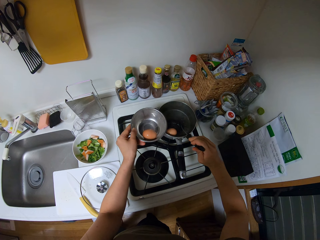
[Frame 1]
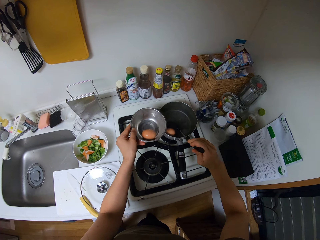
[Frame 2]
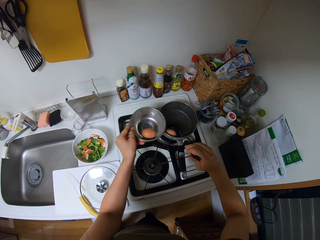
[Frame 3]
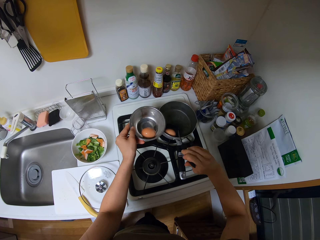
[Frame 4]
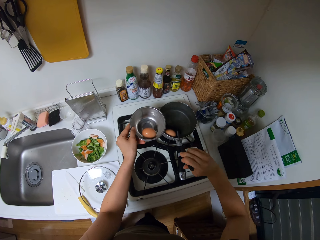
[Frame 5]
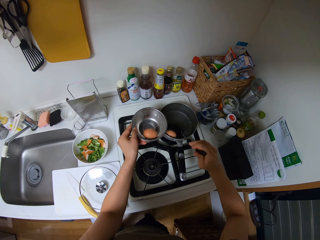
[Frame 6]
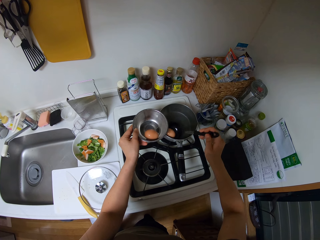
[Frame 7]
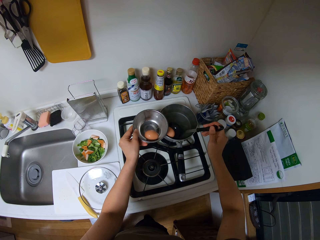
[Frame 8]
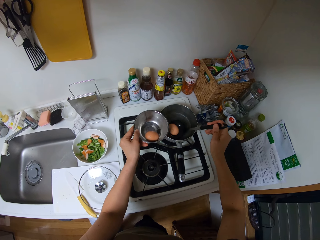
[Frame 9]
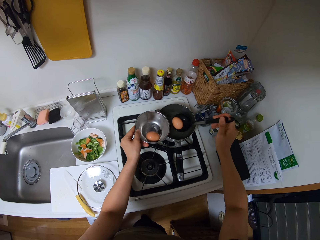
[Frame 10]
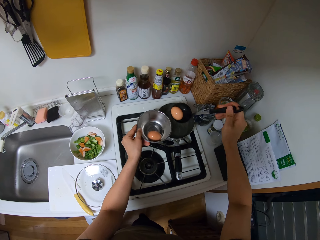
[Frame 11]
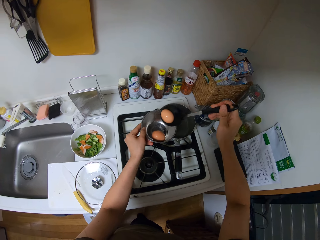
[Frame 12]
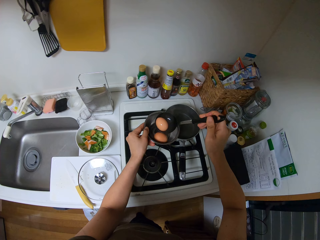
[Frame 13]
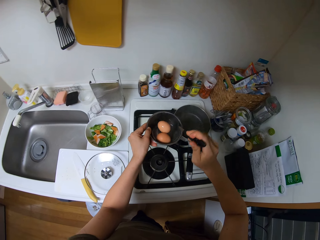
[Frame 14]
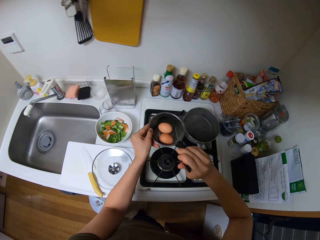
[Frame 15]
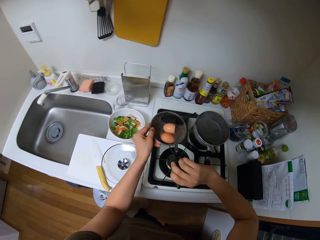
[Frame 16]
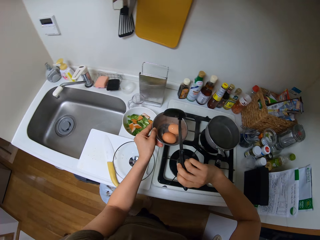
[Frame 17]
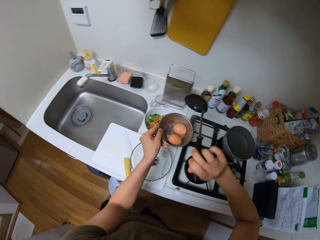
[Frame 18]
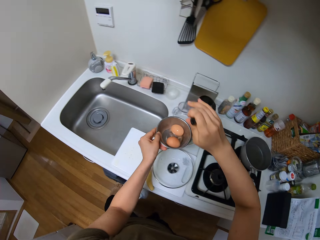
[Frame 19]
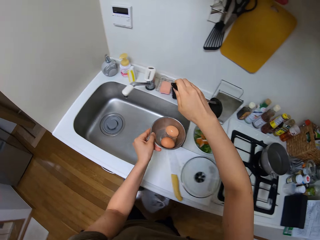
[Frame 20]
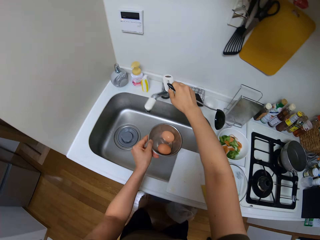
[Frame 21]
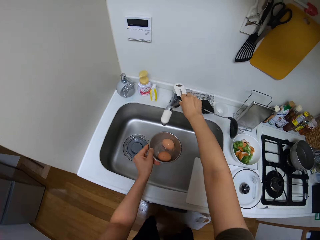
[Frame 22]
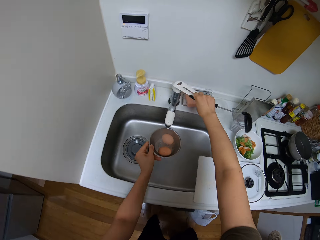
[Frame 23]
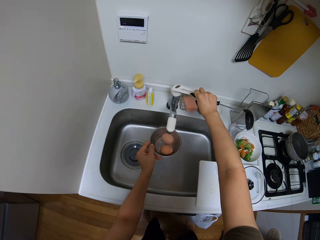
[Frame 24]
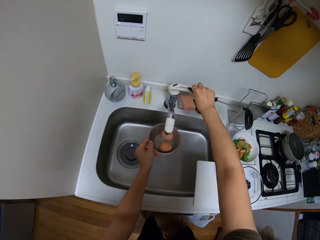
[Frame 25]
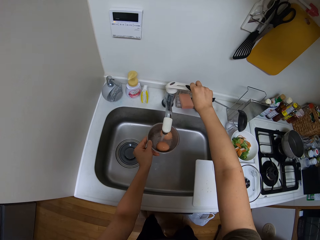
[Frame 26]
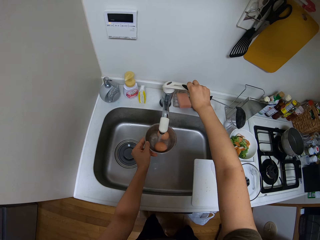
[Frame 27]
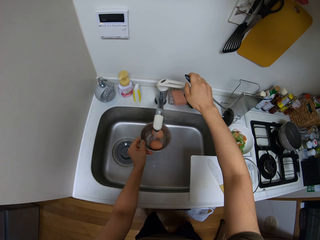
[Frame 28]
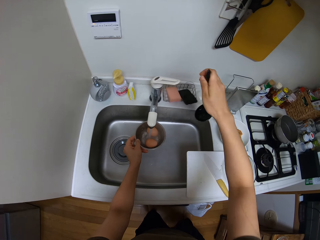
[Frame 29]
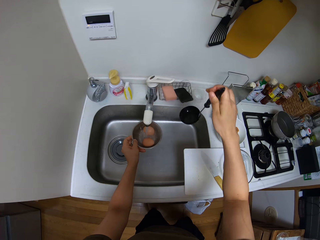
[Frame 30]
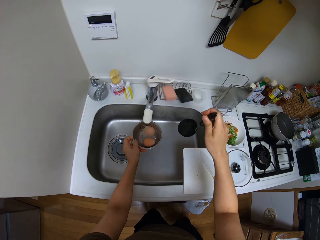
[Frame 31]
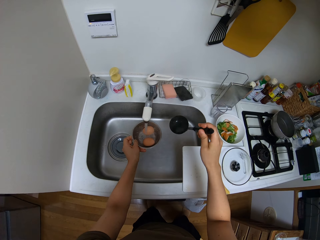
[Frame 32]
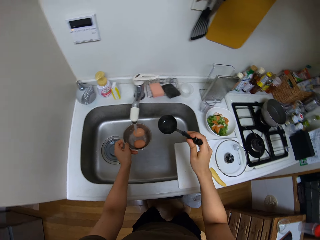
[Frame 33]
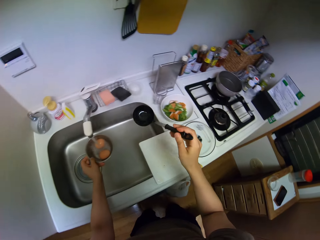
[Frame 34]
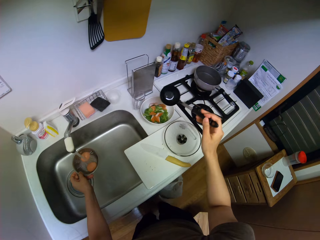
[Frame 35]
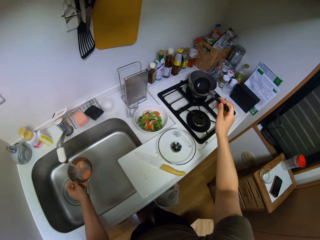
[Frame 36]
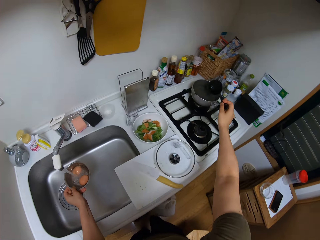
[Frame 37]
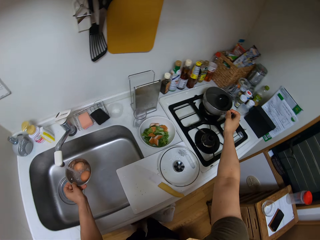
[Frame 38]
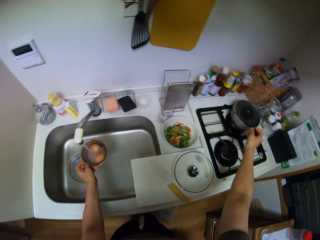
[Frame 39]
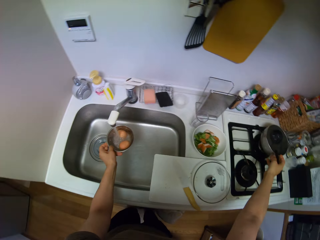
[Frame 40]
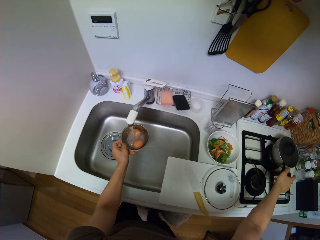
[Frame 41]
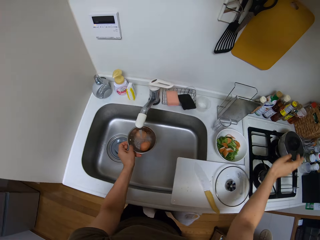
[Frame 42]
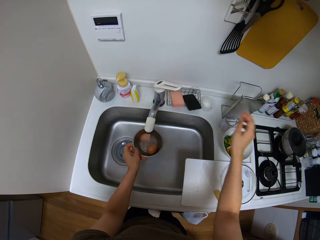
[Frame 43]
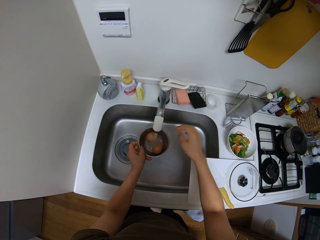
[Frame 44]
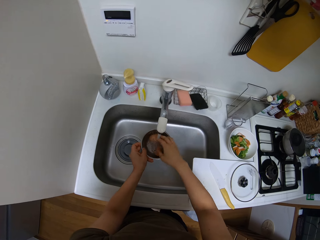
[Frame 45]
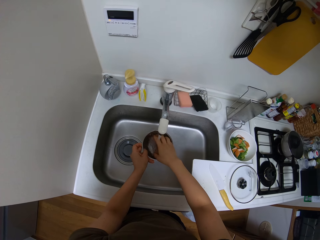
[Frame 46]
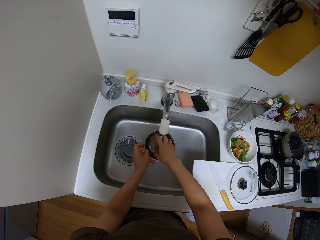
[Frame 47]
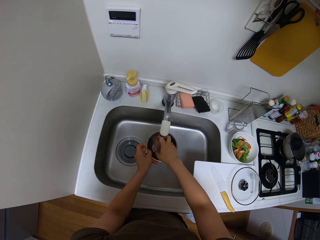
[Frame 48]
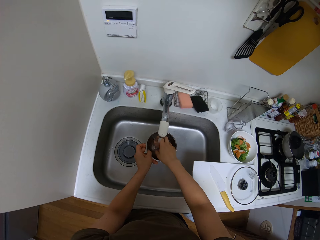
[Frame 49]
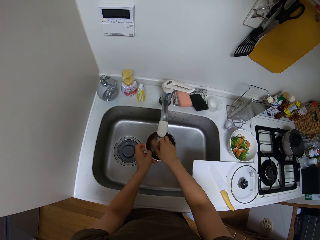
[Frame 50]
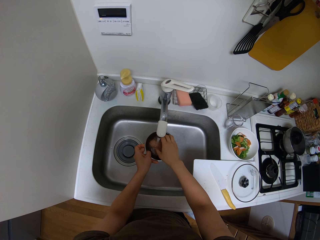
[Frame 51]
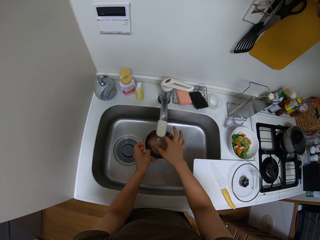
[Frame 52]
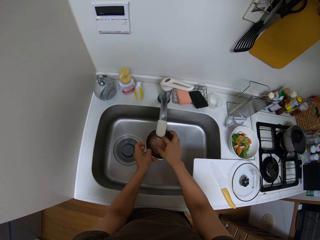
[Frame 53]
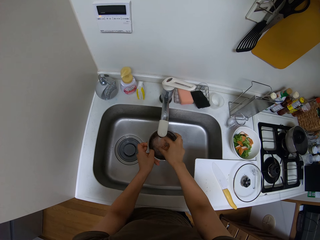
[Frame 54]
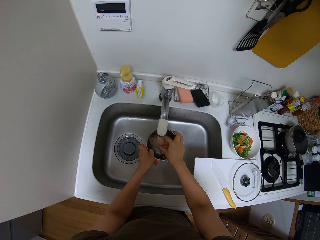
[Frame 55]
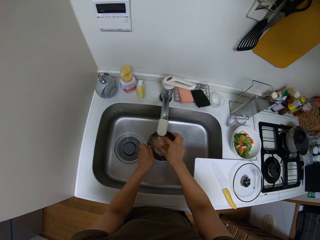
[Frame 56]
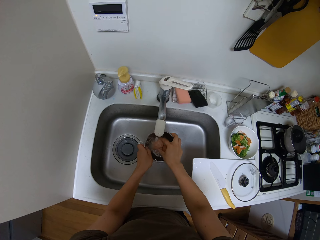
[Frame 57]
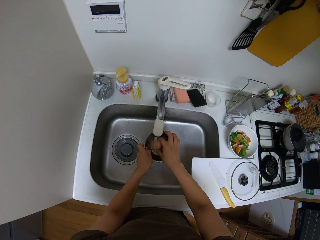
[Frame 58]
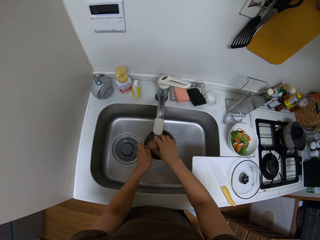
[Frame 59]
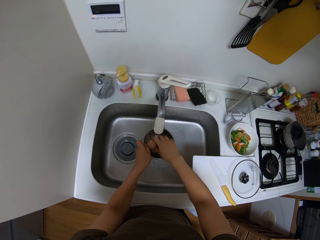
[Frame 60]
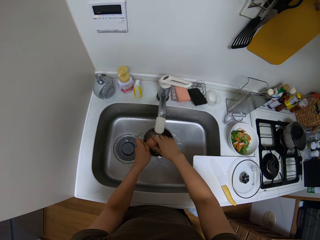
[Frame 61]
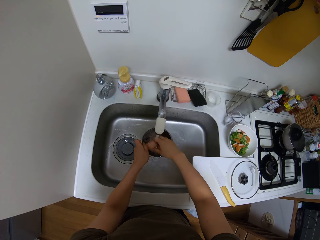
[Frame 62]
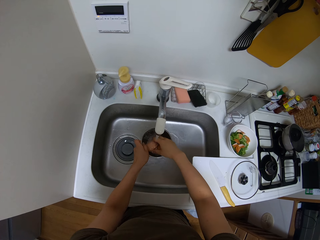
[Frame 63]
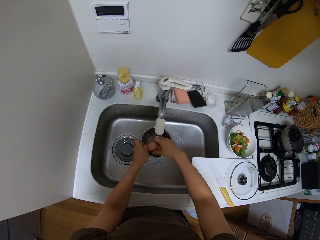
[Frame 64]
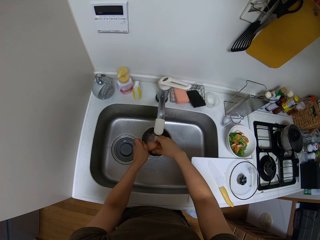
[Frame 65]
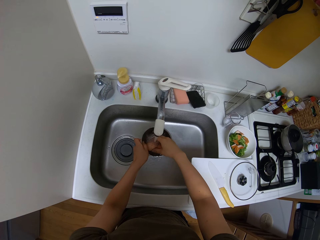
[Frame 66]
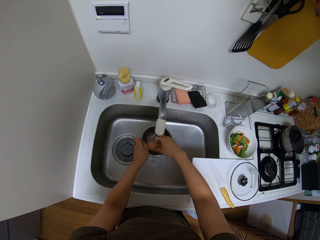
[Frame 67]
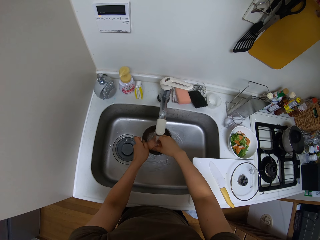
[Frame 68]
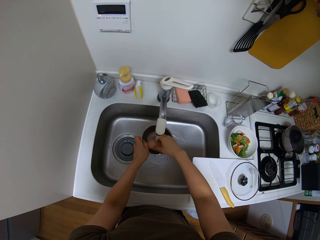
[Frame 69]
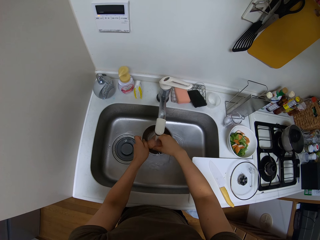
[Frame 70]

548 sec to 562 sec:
The camera wearer takes the other egg from the cooking pot. They put the egg in the bowl. They open the tap. They put water in the bowl. They put the ladle in the cooking pot. They hold the eggs. They rinse the egg.

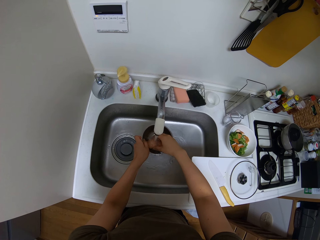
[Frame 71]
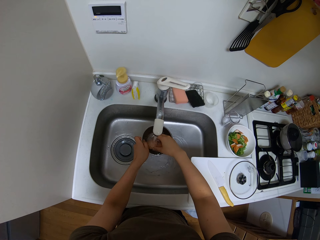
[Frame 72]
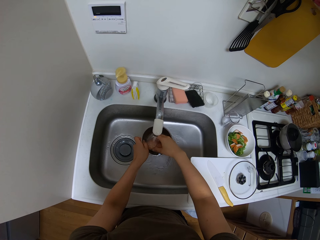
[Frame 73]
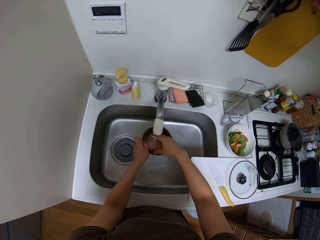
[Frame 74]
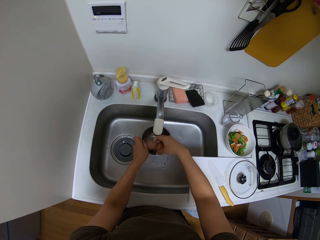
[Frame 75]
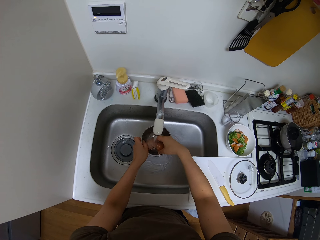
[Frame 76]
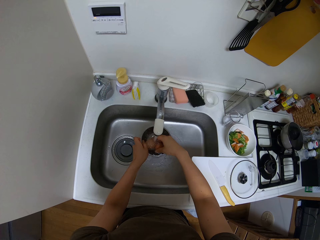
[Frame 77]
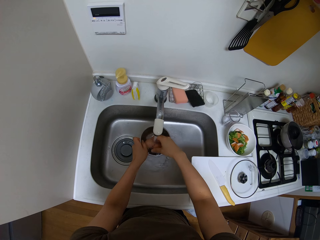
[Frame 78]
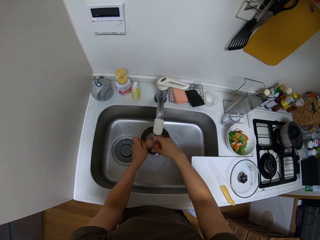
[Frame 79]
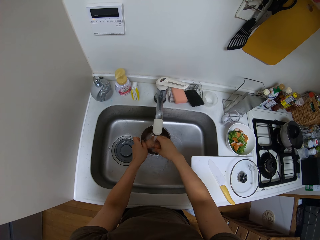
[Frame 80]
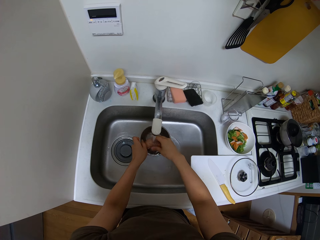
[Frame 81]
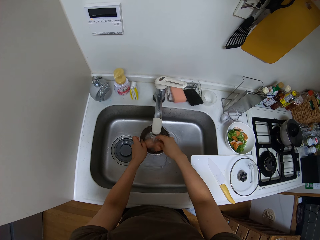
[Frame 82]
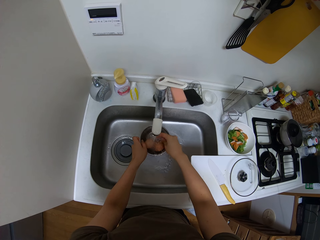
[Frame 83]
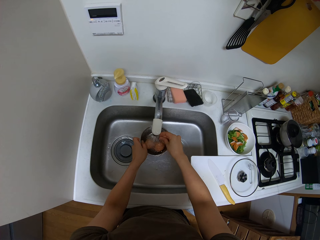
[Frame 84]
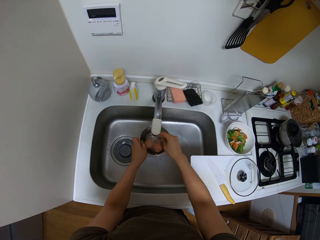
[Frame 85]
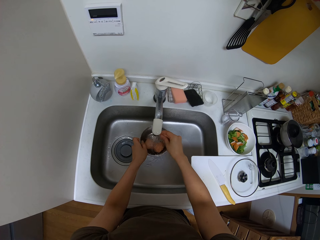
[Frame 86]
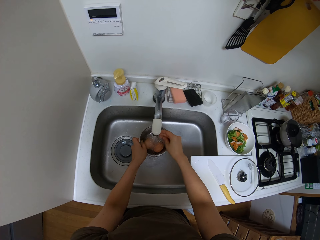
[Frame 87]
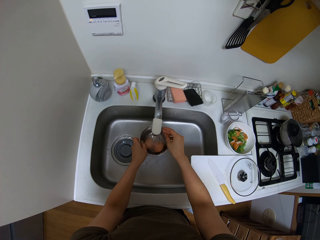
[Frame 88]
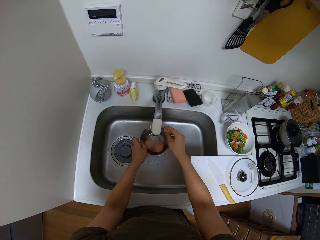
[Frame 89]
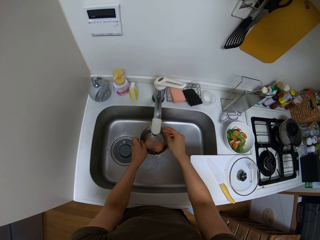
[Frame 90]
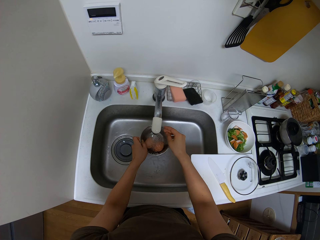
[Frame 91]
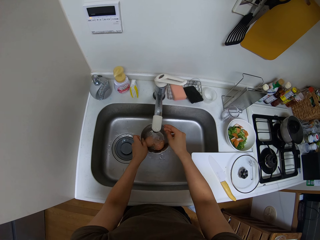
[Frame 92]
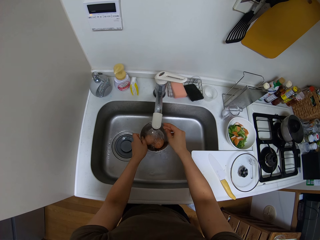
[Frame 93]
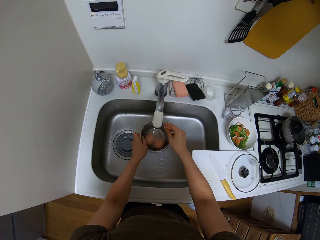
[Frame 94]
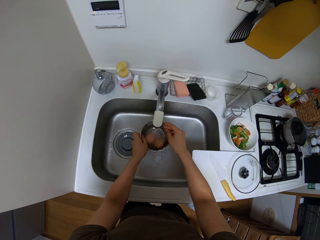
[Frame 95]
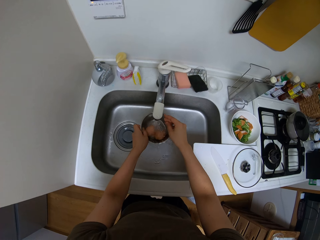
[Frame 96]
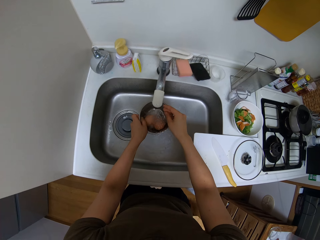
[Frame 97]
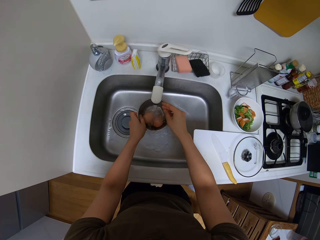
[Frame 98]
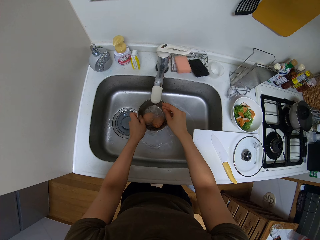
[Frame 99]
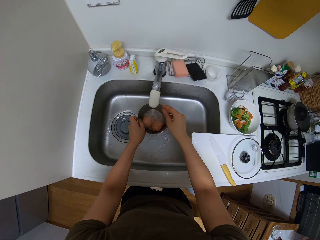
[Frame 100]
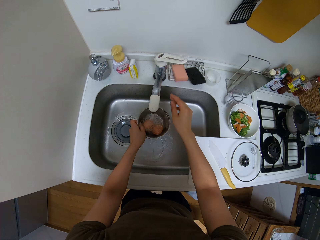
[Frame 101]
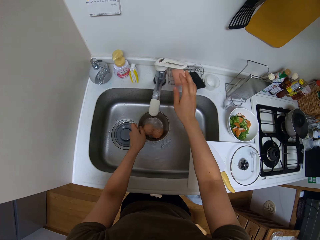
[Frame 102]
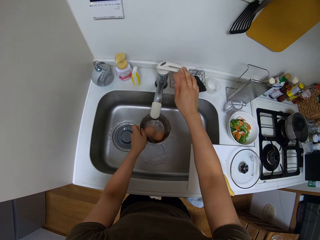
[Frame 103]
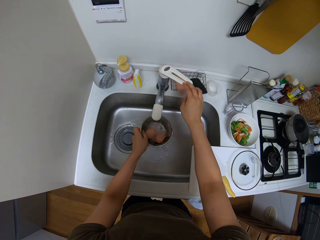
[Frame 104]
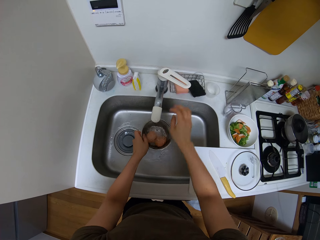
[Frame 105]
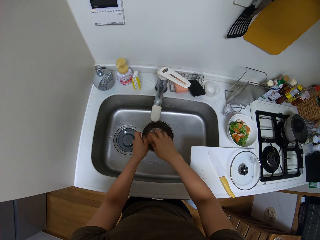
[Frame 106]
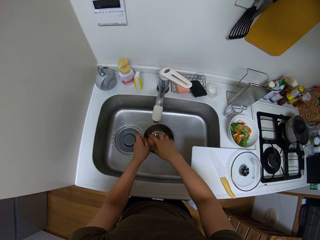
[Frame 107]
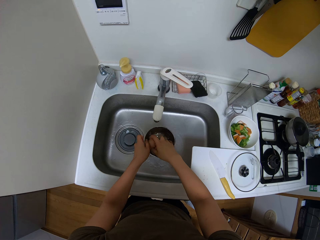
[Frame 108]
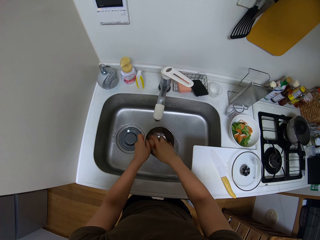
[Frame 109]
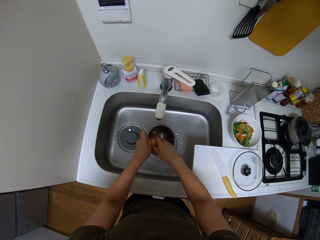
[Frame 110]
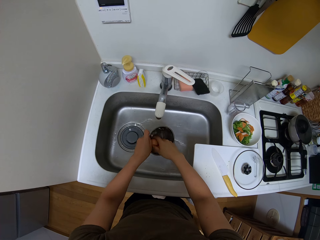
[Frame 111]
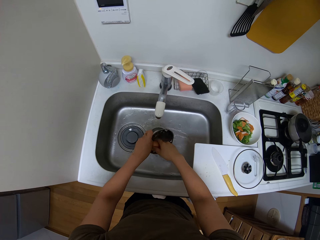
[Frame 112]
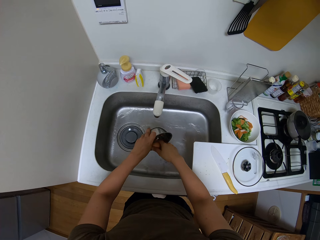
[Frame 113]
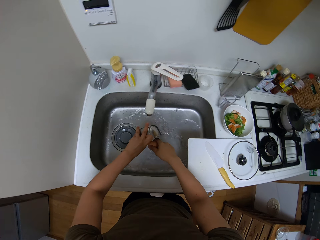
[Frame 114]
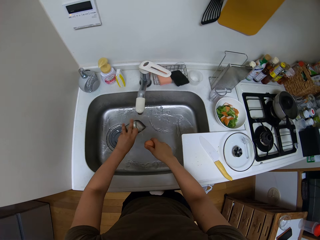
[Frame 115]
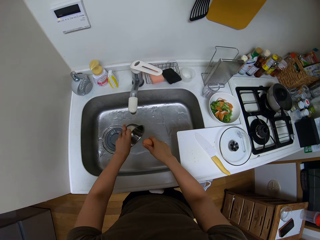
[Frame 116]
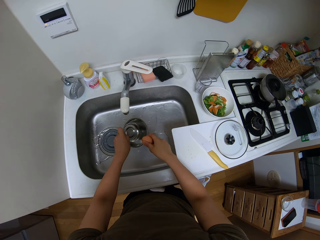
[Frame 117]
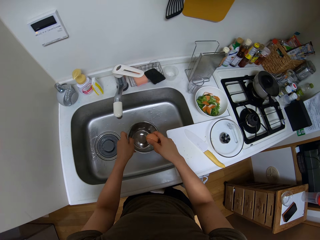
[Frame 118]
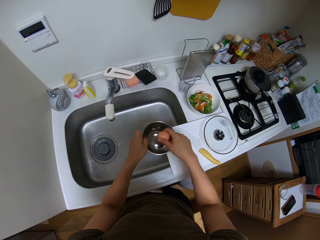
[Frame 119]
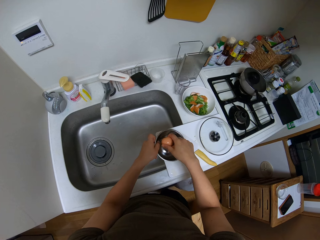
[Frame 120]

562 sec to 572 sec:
The camera wearer closes the tap. They rinse the egg. They pour water from the bowl in the sink.
